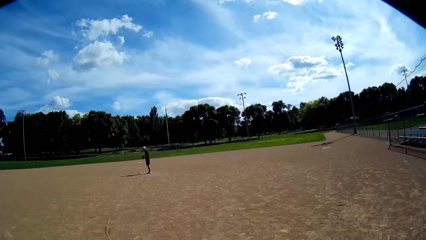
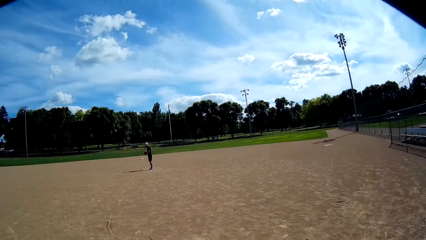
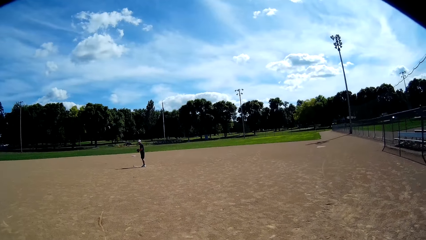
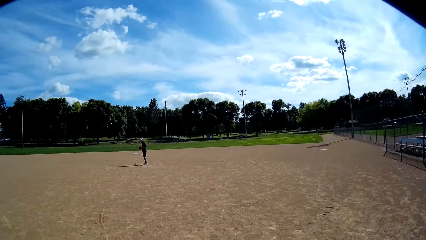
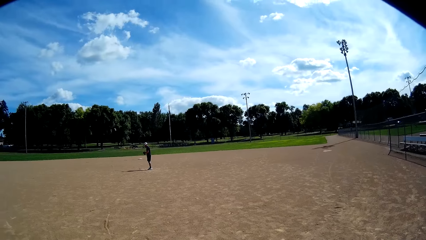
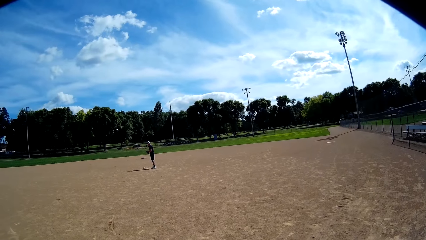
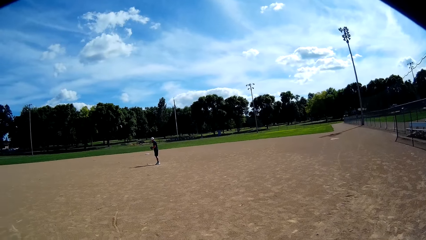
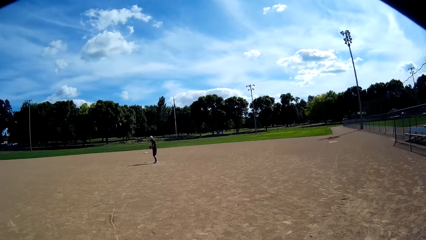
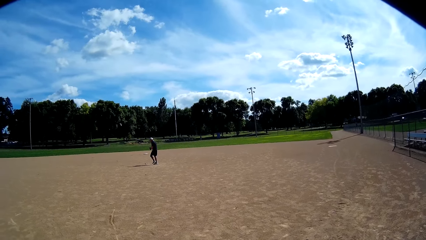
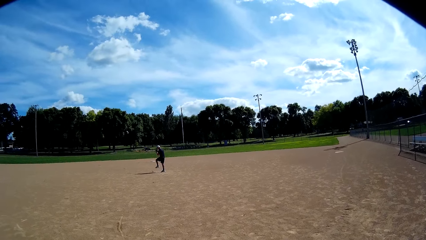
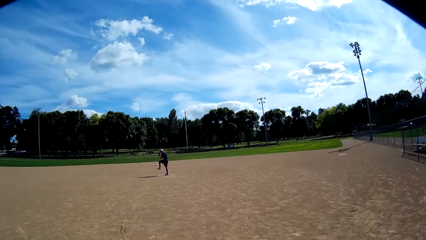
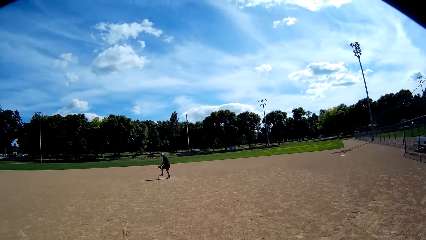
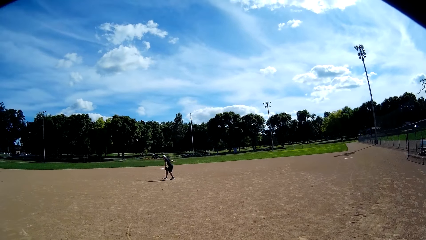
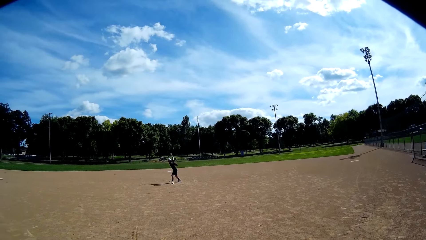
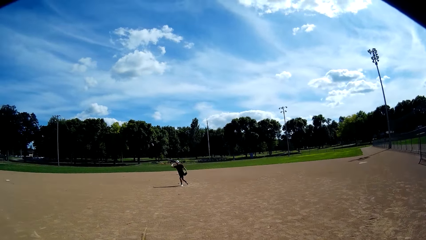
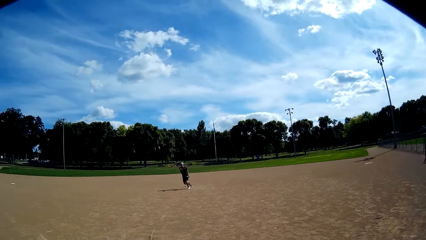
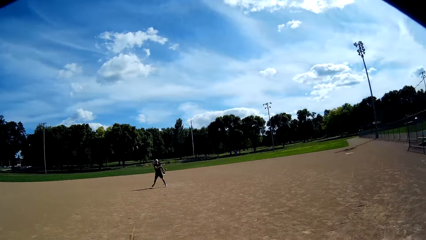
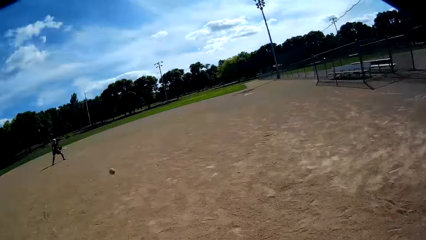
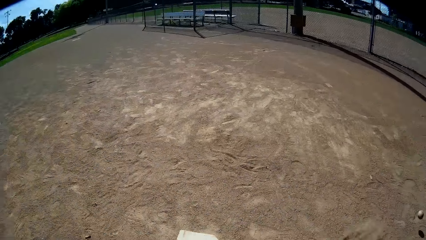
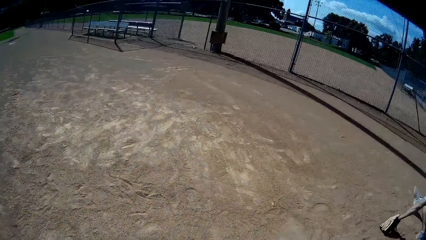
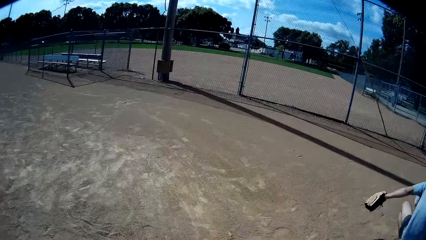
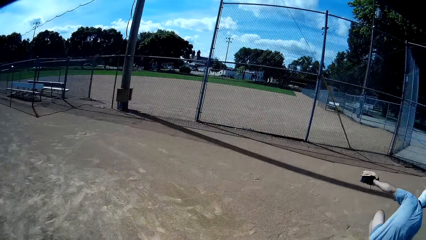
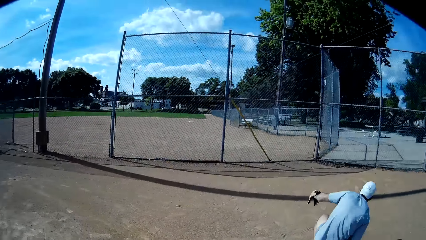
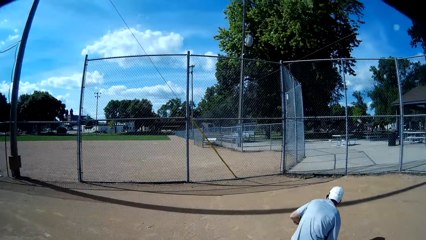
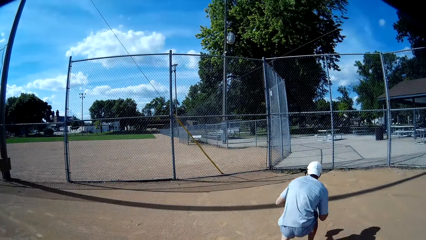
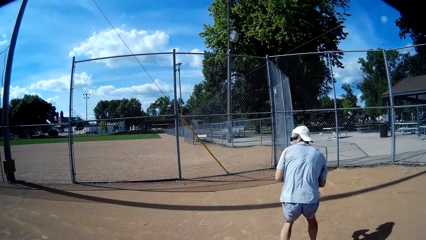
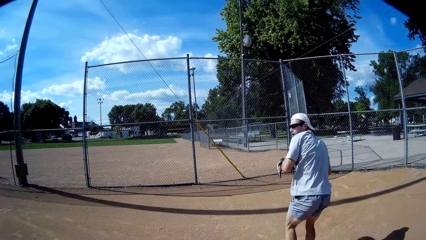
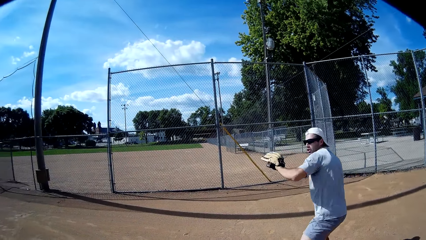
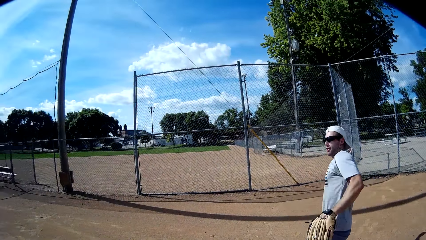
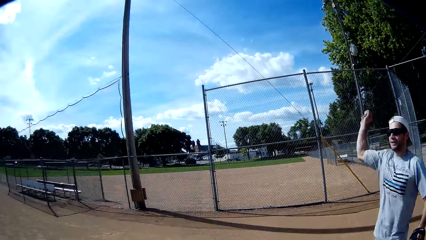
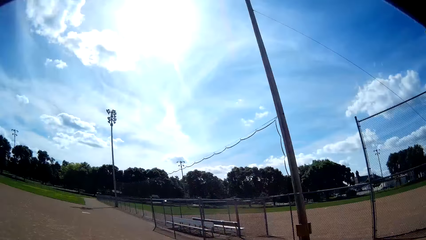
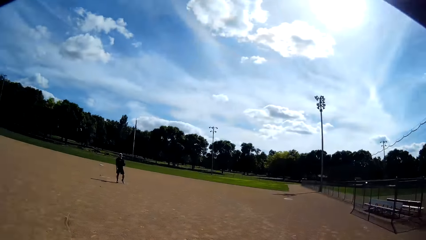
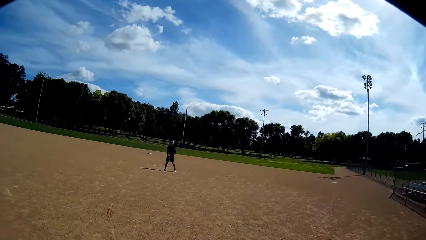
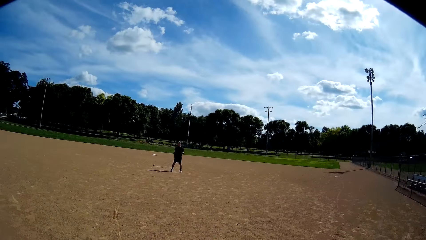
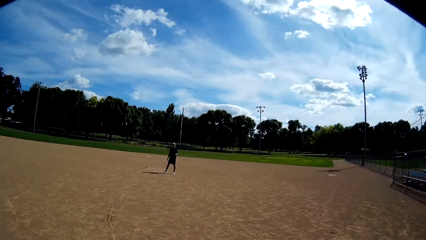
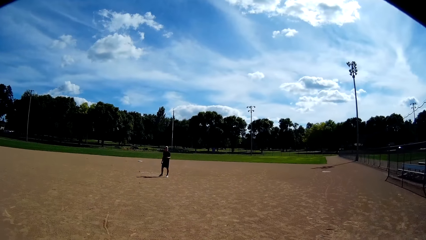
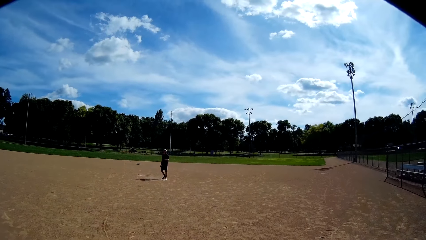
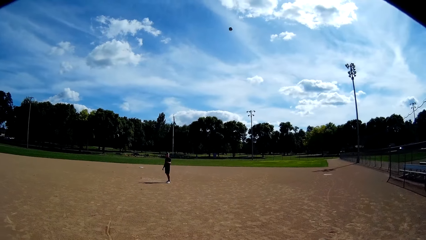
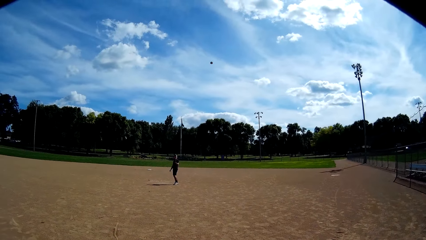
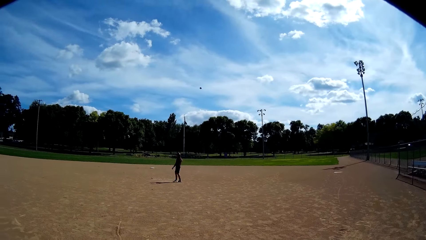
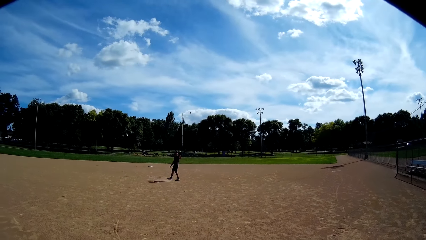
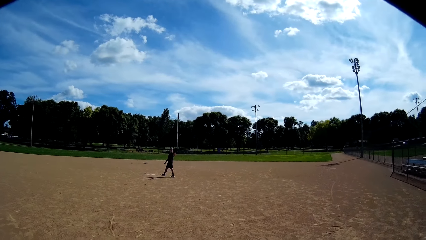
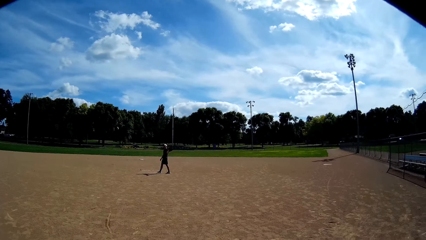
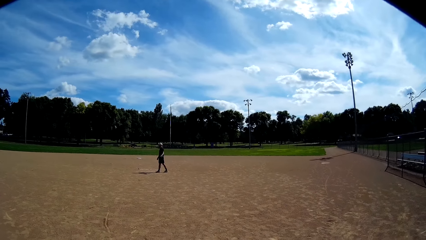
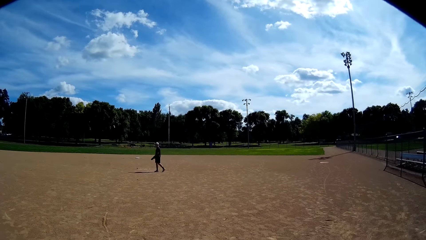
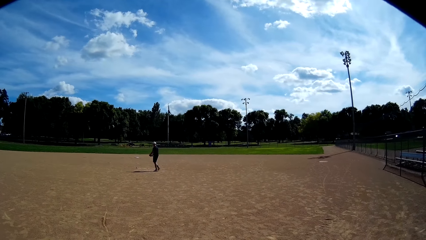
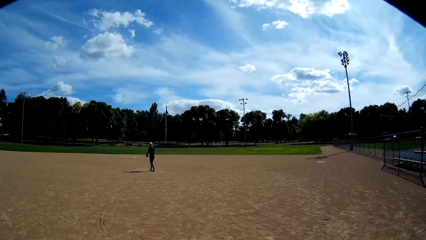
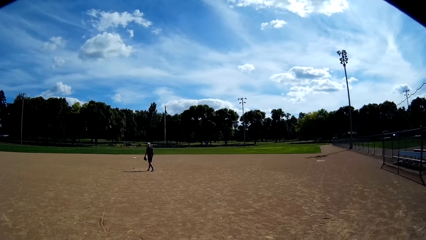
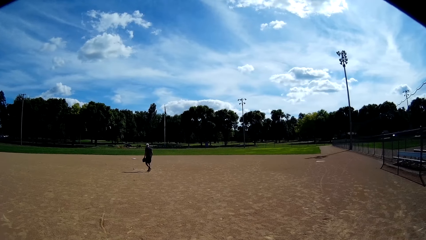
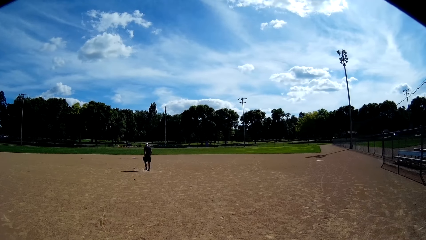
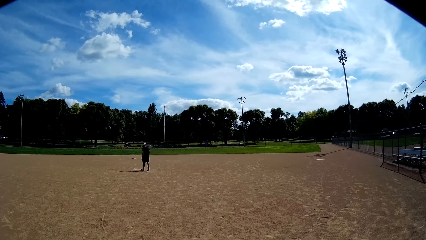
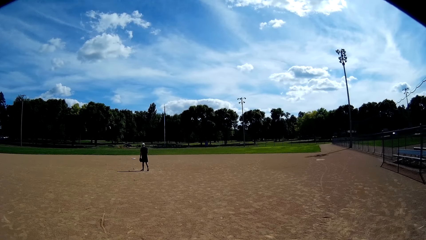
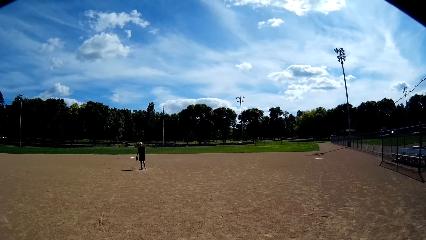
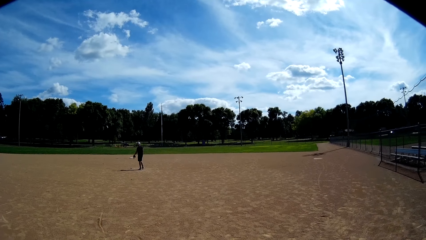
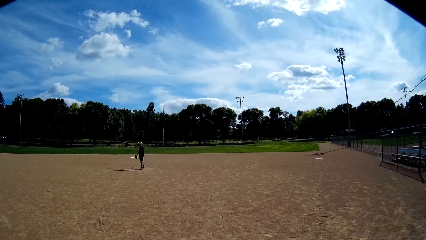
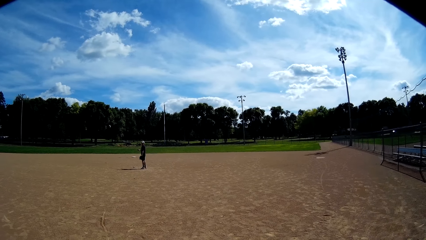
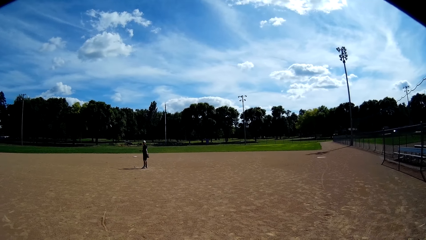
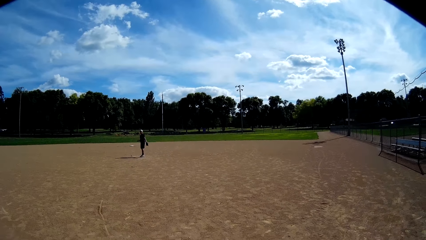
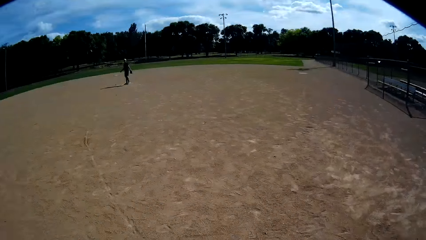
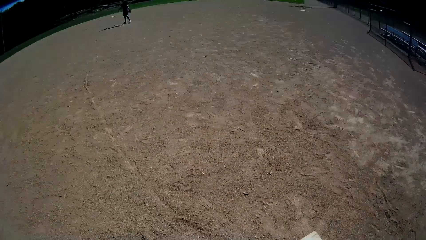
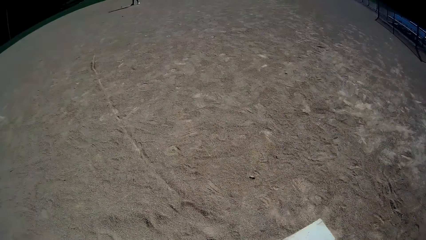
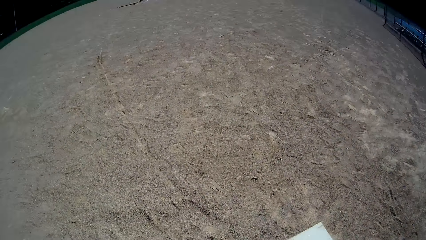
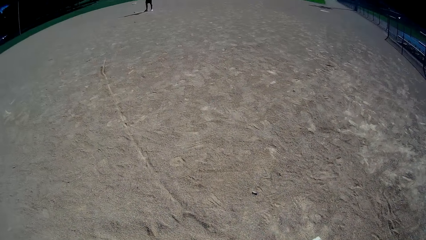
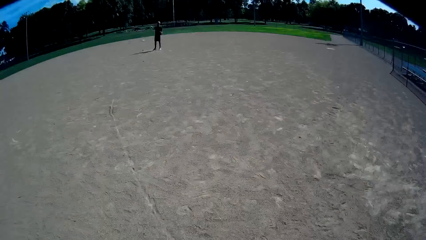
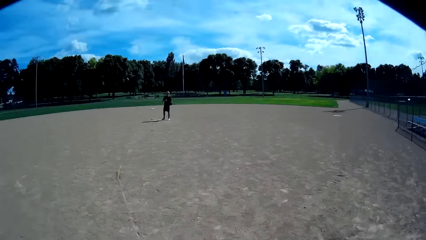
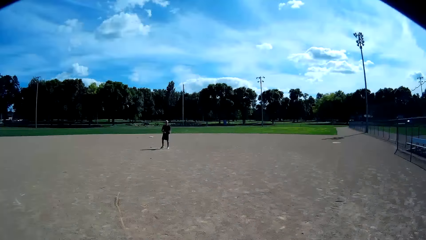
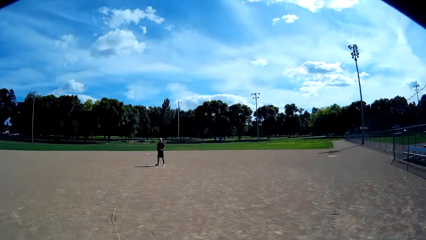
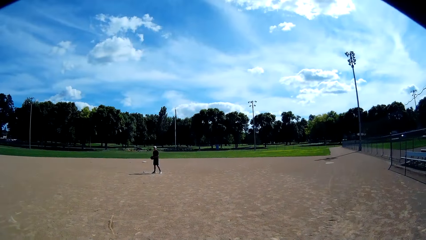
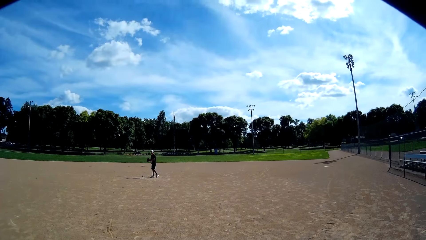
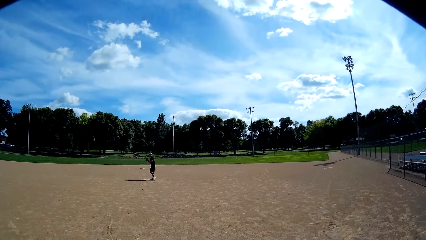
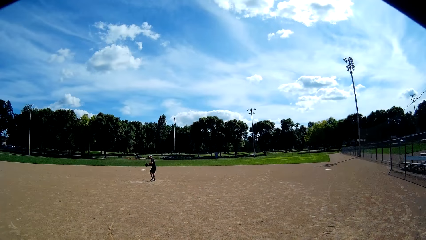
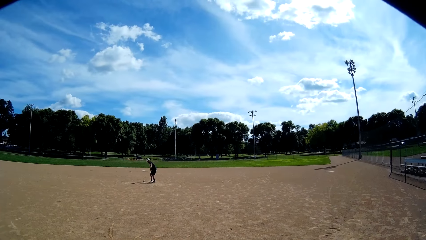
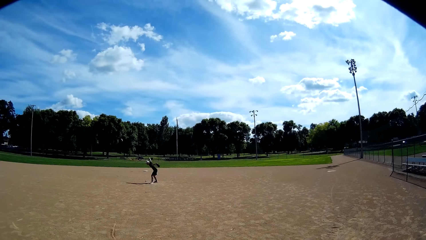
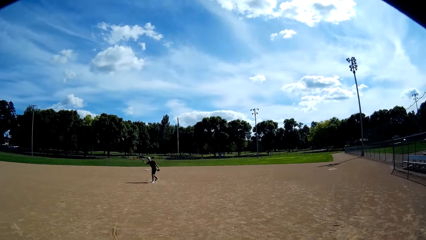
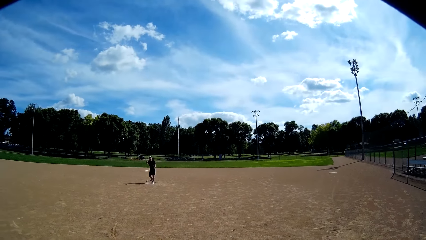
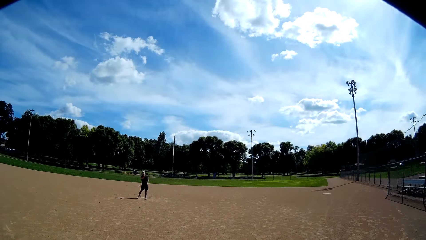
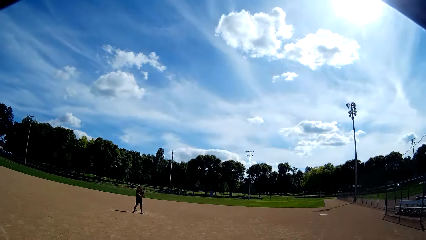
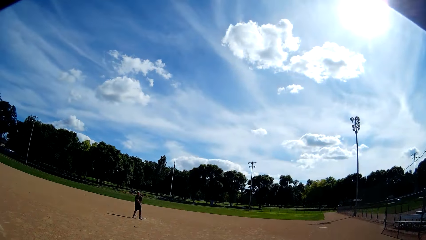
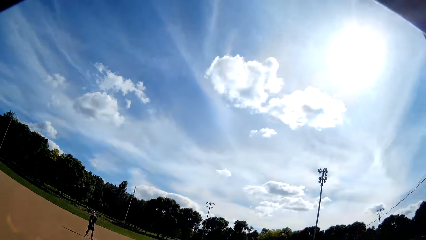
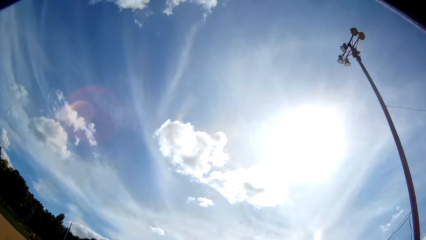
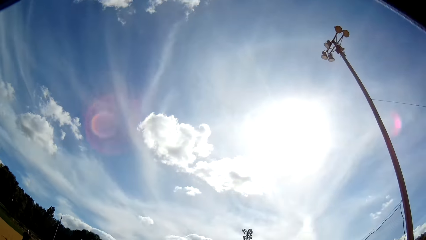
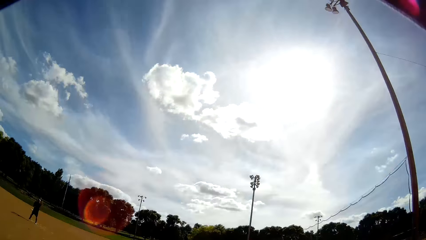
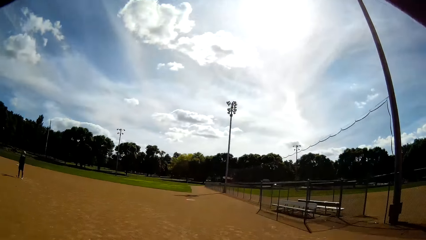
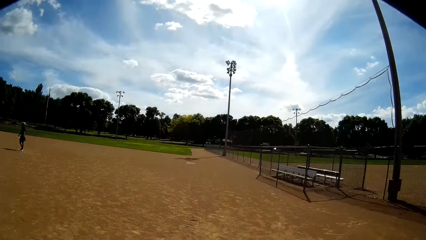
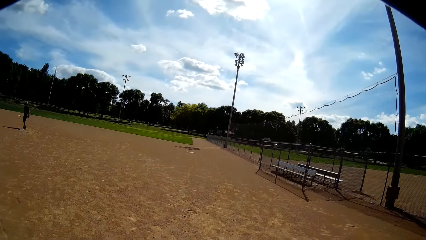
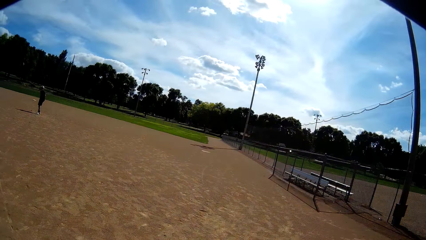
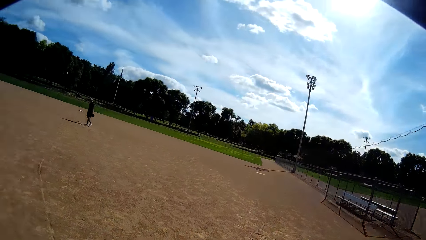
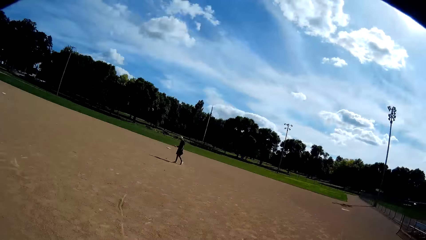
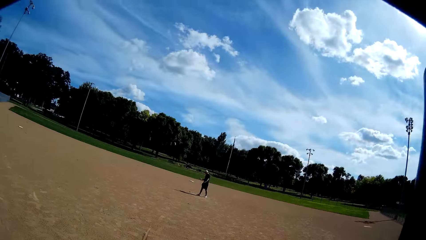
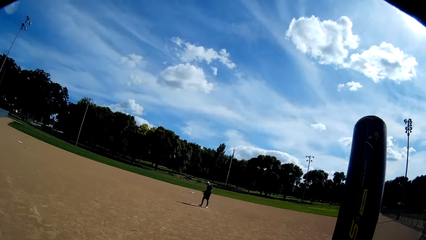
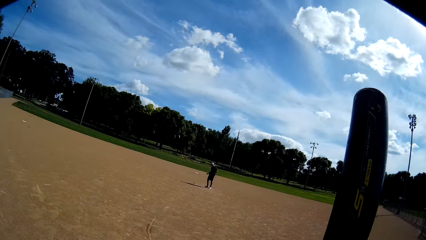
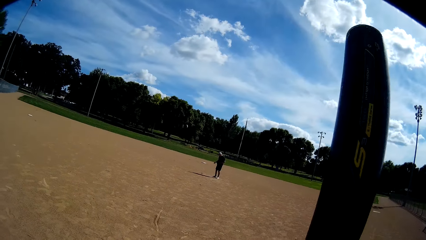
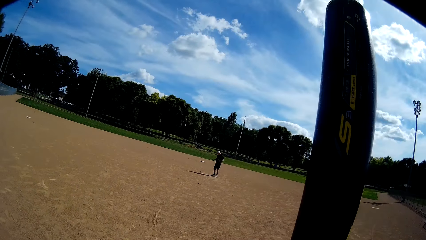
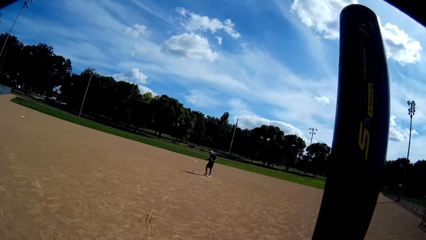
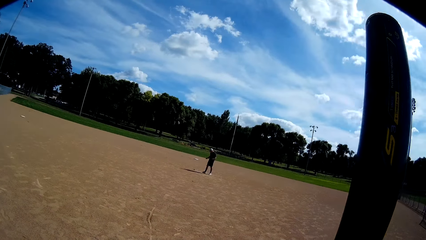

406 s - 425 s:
A man throws the ball with his right hand towards another man. The camera wearer stares at the other man. The other man throws the ball with his right hand towards the first man. The camera wearer stares at the first man. The first man catches the ball with the glove in his left hand. The camera wearer stares at the ground. They stare at the first man. The first man throws the ball at the camera wearer. The camera wearer stares at the sky. They stare at the first man.
